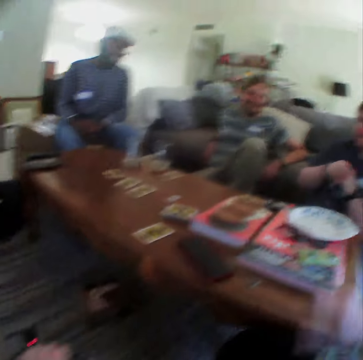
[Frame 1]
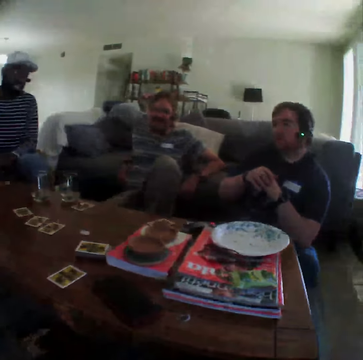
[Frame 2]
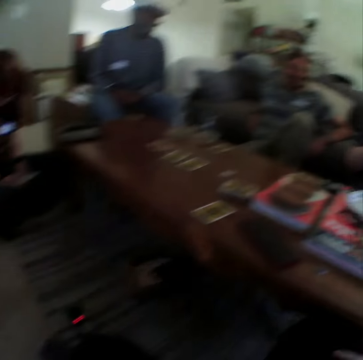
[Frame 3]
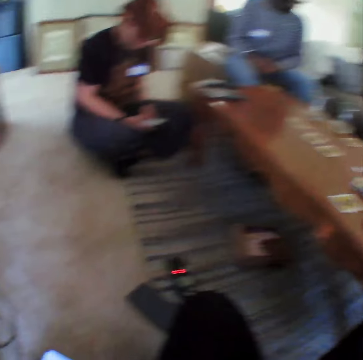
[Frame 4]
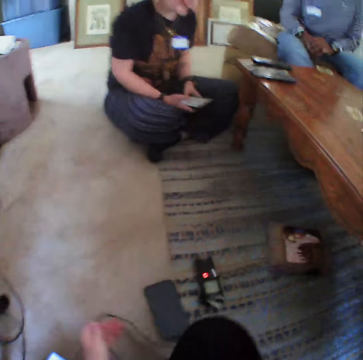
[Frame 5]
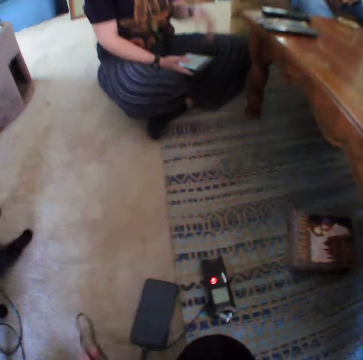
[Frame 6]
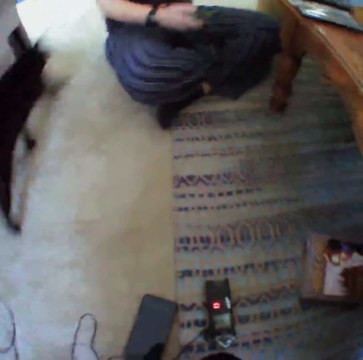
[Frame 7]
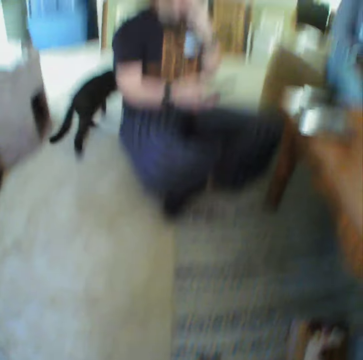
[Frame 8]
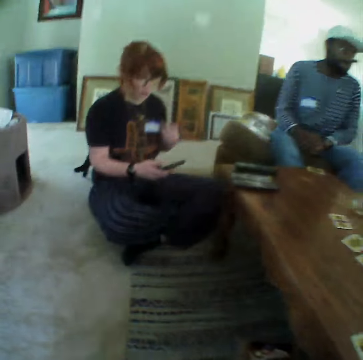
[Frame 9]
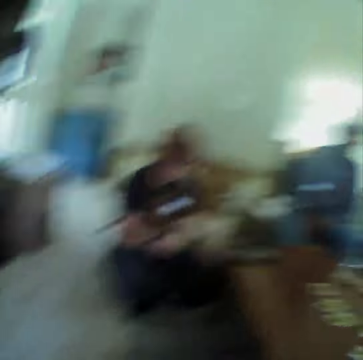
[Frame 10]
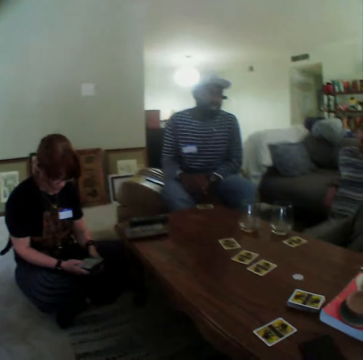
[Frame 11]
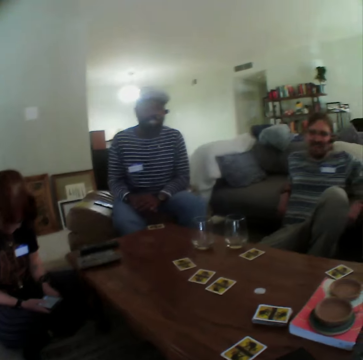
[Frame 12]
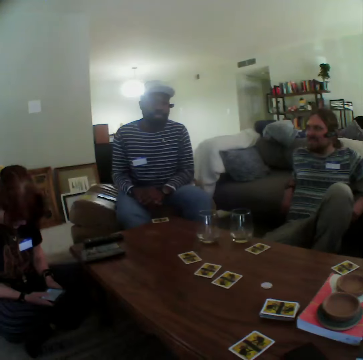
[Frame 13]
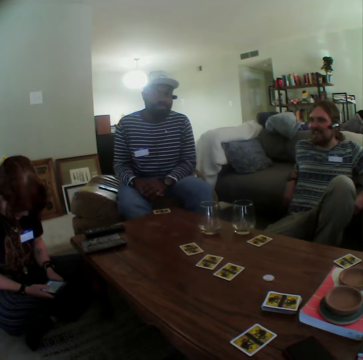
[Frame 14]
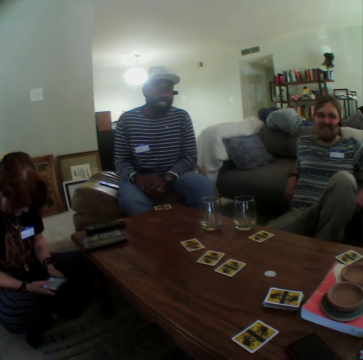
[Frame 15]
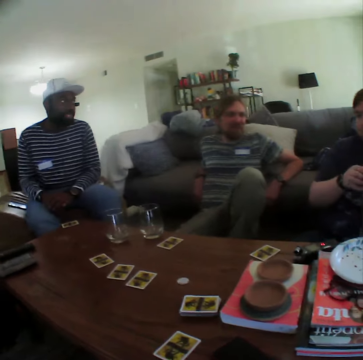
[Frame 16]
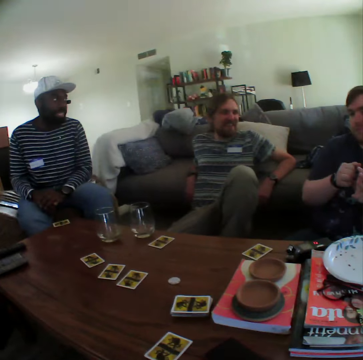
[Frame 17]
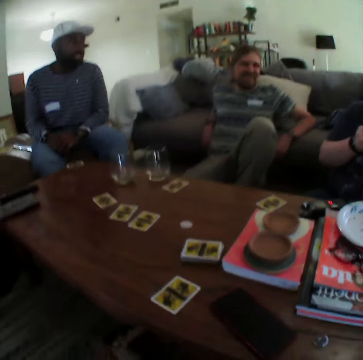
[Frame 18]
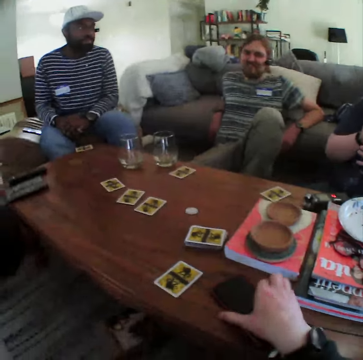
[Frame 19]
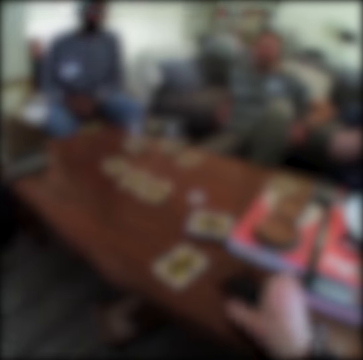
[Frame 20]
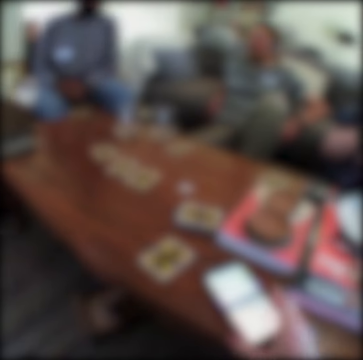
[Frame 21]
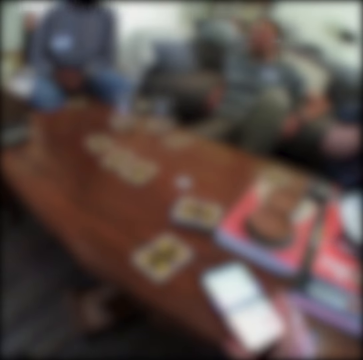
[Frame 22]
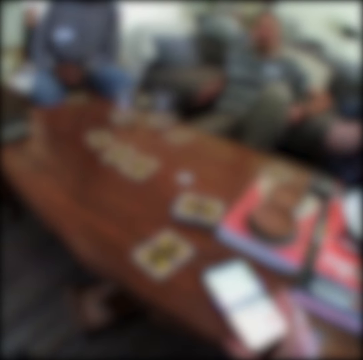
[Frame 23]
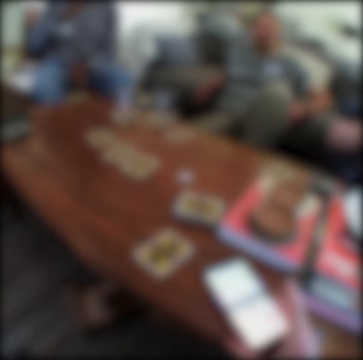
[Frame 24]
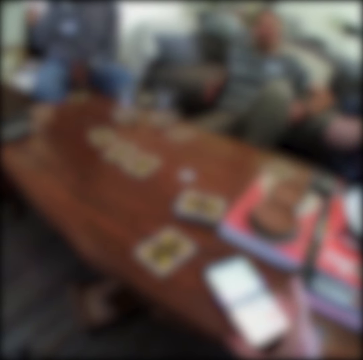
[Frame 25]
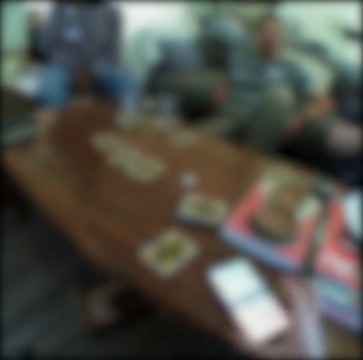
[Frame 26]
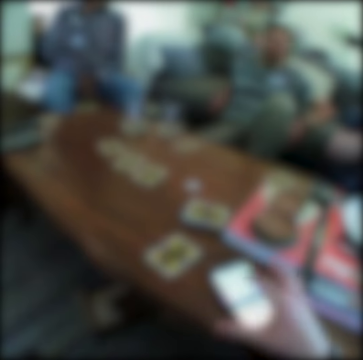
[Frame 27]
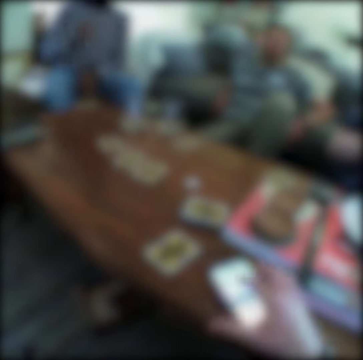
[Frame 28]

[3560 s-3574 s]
The camera wearer places the poker chip on the table. A lady operates a phone. The camera wearer moves a cable on the floor. A man talks. The camera wearer uses the phone on the table.

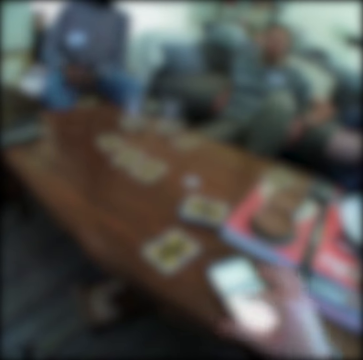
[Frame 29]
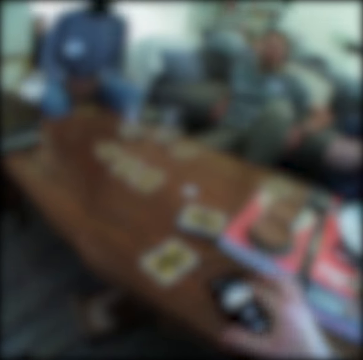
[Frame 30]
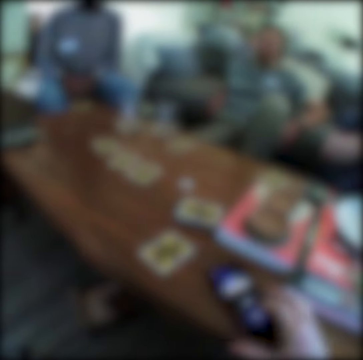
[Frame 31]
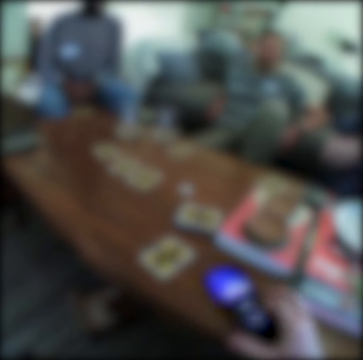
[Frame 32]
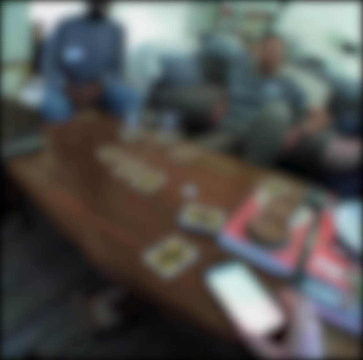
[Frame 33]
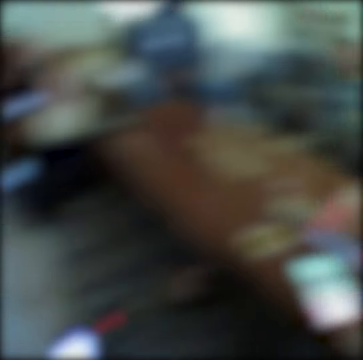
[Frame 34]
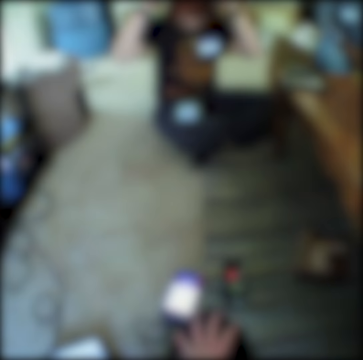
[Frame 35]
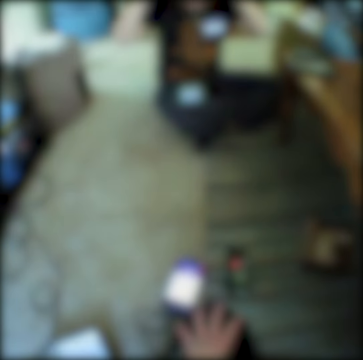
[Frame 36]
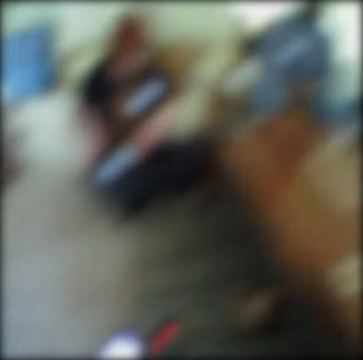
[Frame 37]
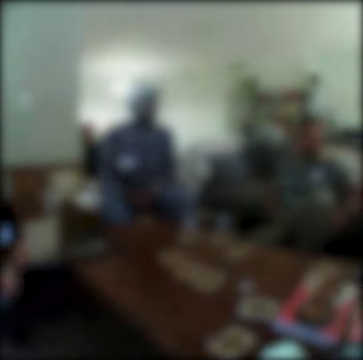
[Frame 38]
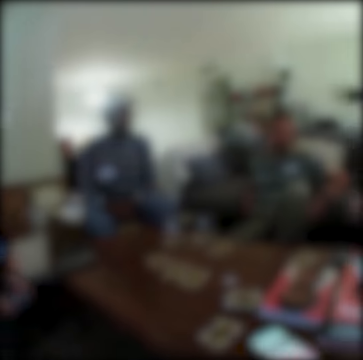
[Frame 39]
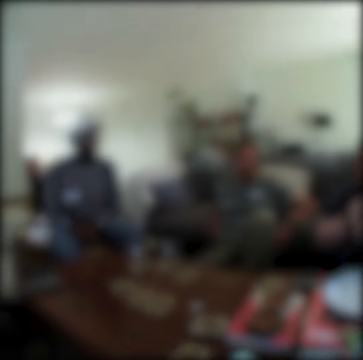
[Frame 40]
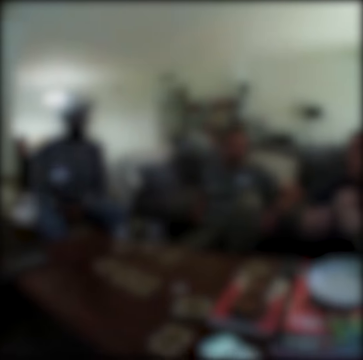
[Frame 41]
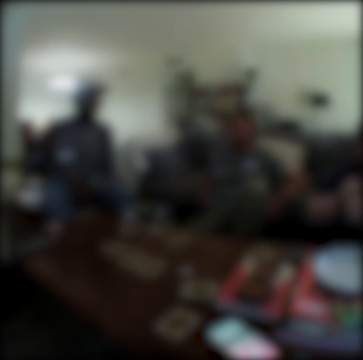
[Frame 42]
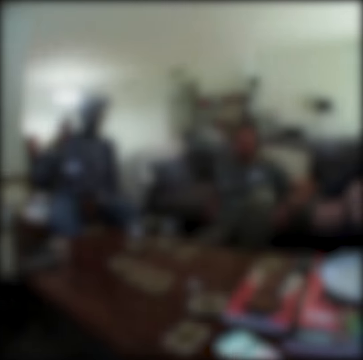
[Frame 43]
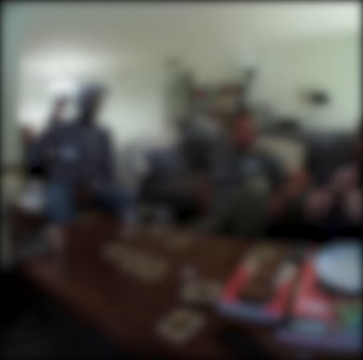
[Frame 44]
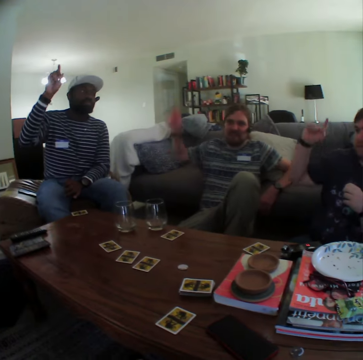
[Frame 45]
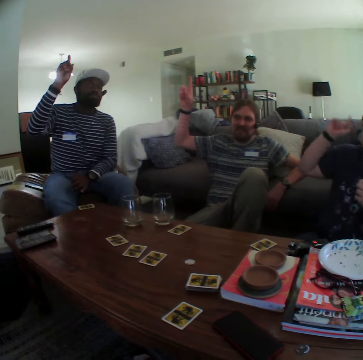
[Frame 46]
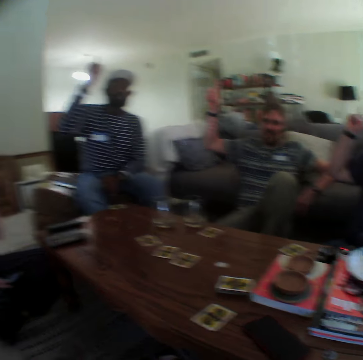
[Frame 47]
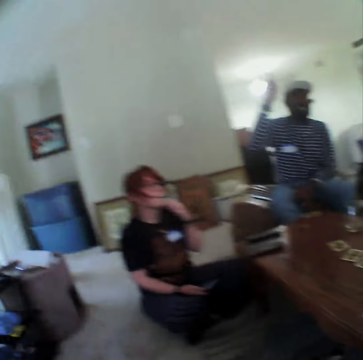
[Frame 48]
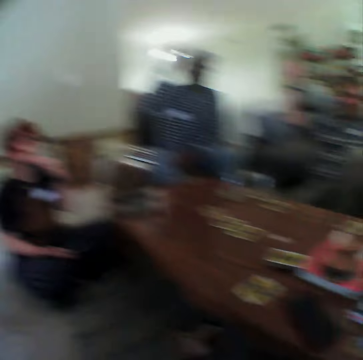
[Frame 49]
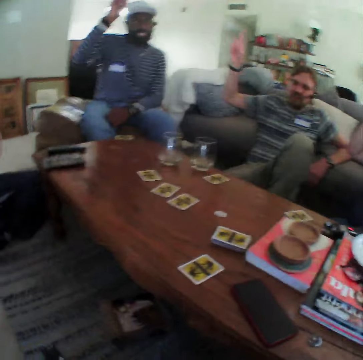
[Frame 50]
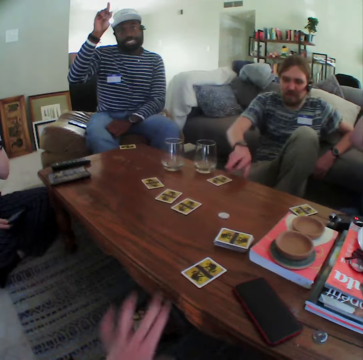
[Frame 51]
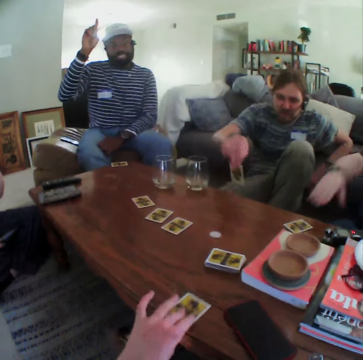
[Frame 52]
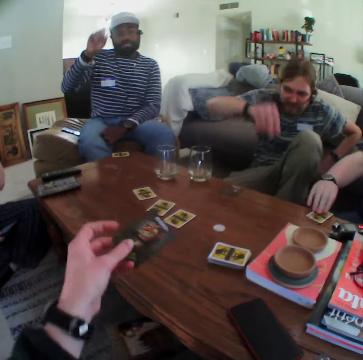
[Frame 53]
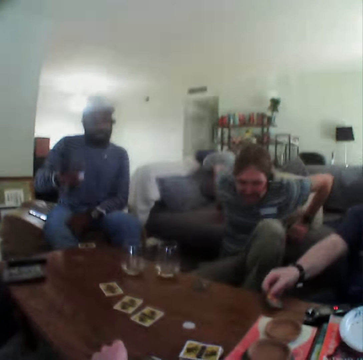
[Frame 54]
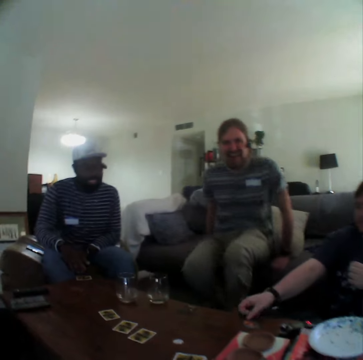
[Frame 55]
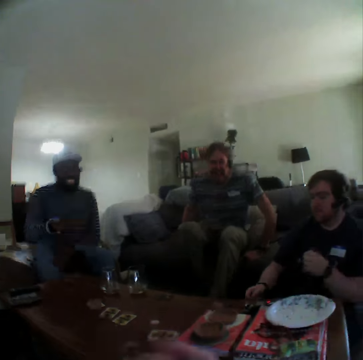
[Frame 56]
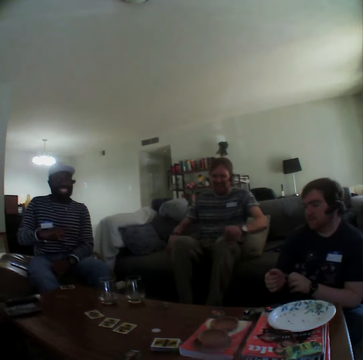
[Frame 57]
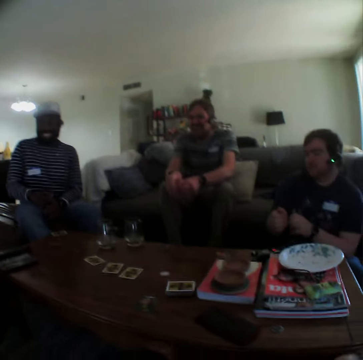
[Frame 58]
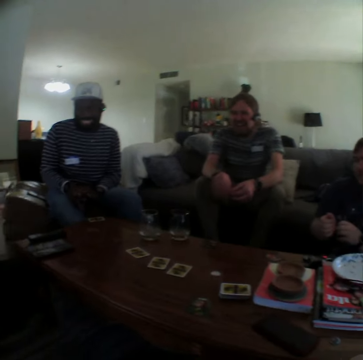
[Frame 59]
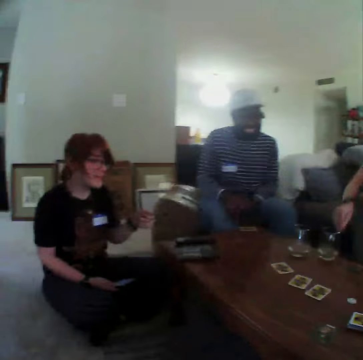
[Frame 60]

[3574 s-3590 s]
A man lifts up his hand. Another man lifts up his hand. A third man lifts up his hand. One man turns a playing card on the table and picks up a card on the table. The camera wearer turns a playing card on the table. Another man turns a playing card on the table. The camera wearer places a card on the table. The first of these men sits on the sofa.

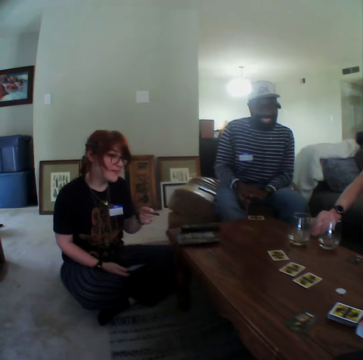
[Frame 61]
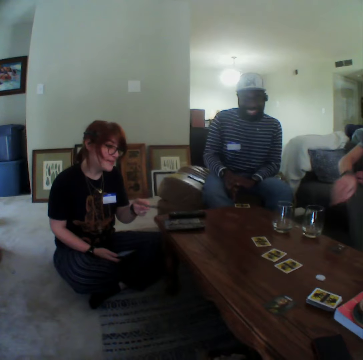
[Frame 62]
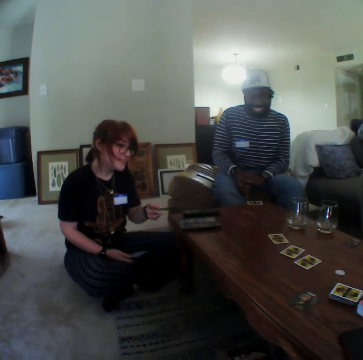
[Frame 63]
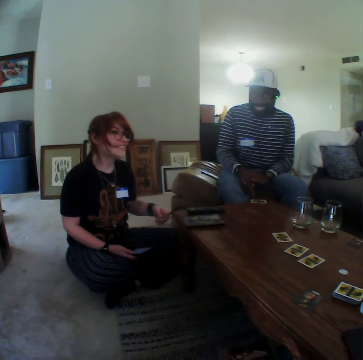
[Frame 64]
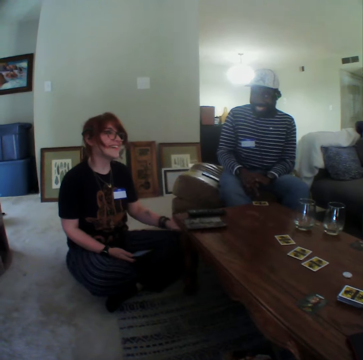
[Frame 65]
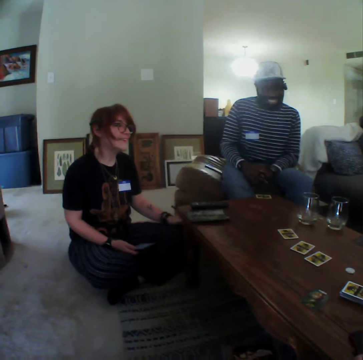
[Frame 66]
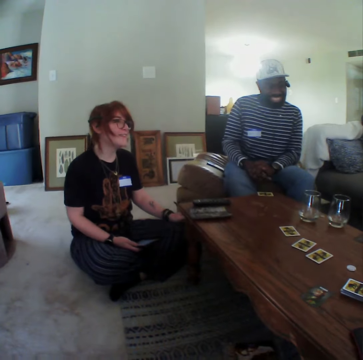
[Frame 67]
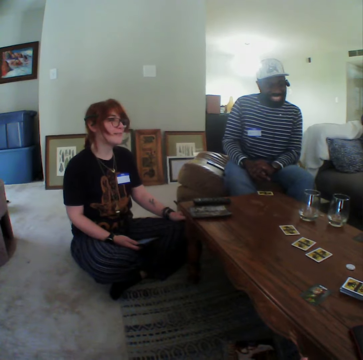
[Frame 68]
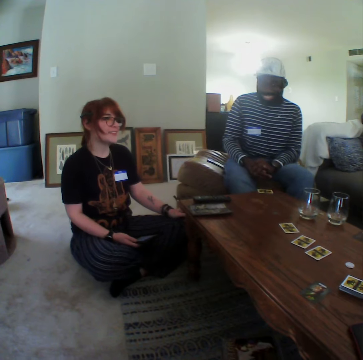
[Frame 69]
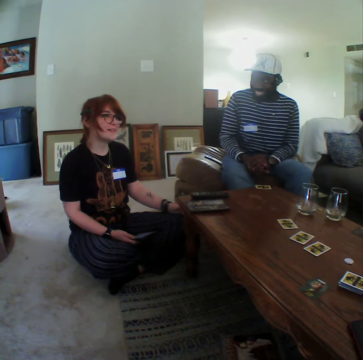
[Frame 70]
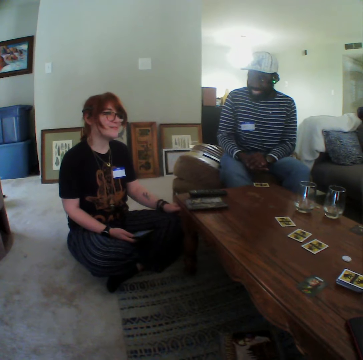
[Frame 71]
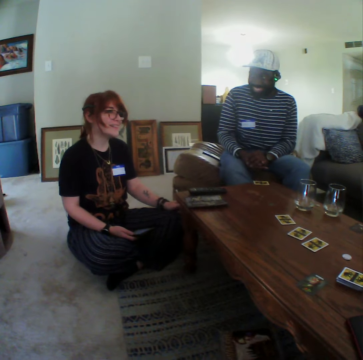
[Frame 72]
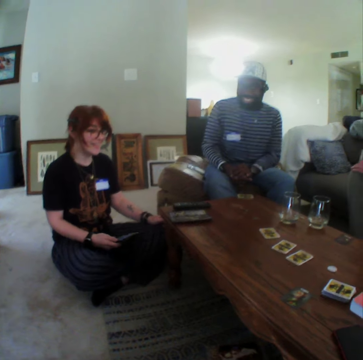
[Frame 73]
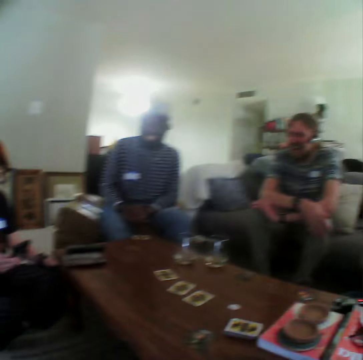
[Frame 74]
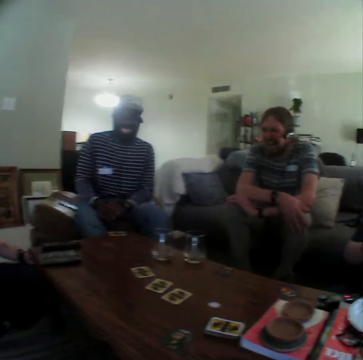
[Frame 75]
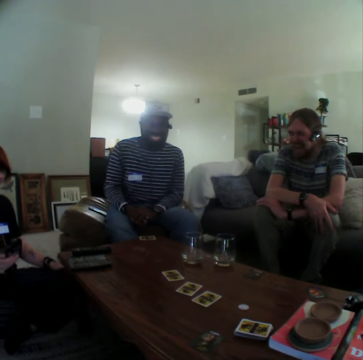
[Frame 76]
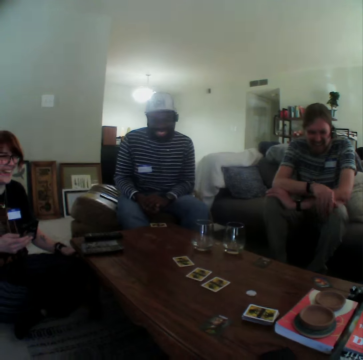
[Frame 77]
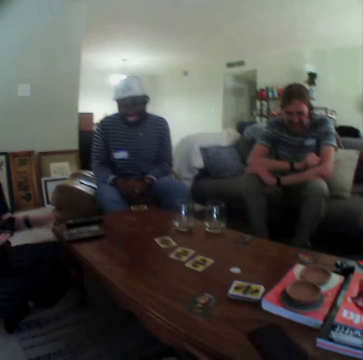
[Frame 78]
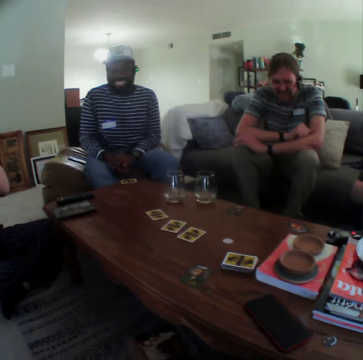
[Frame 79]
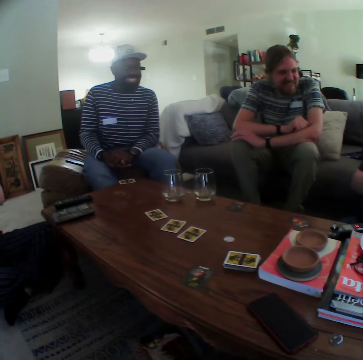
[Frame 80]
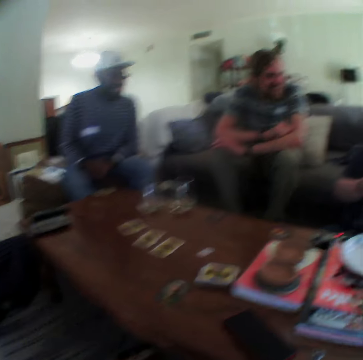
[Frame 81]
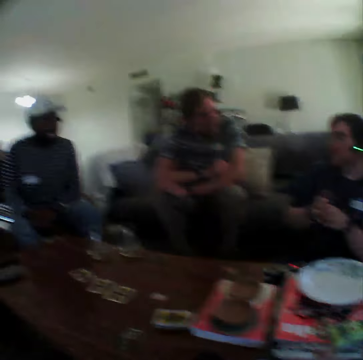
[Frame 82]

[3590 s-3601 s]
A lady speaks with gestures. A man laughs. Another man laughs. The lady laughs.
